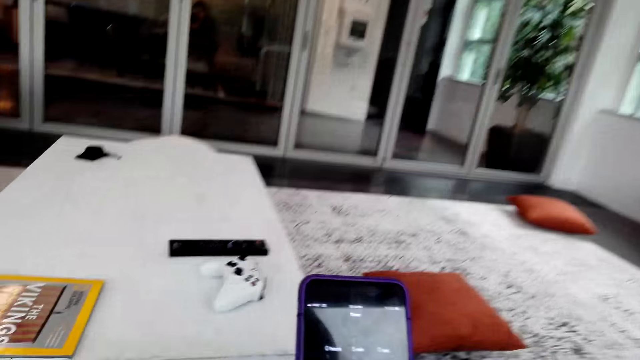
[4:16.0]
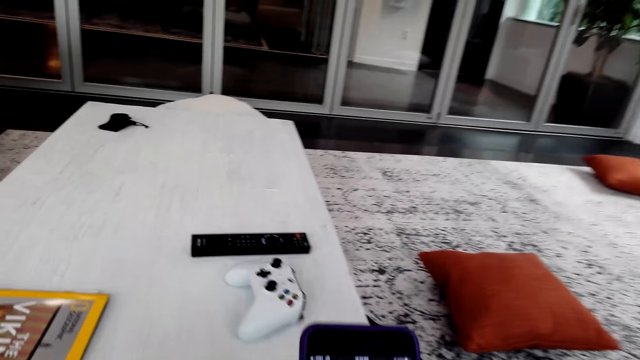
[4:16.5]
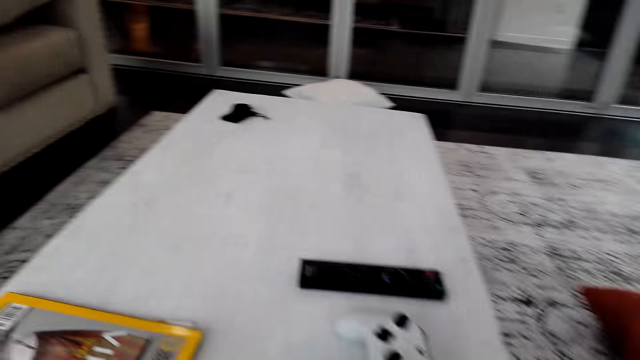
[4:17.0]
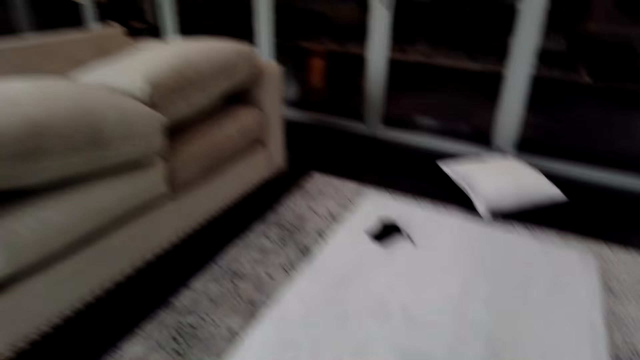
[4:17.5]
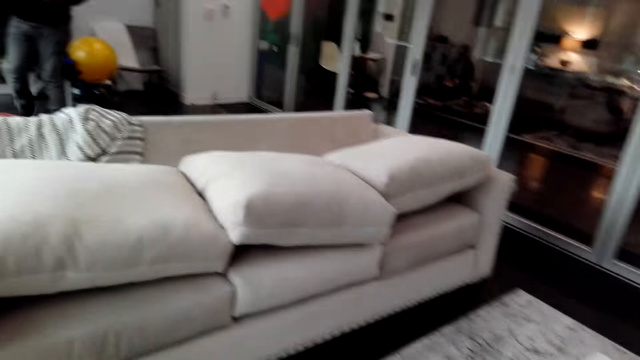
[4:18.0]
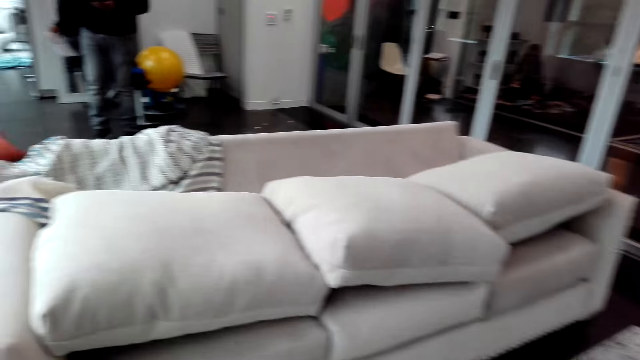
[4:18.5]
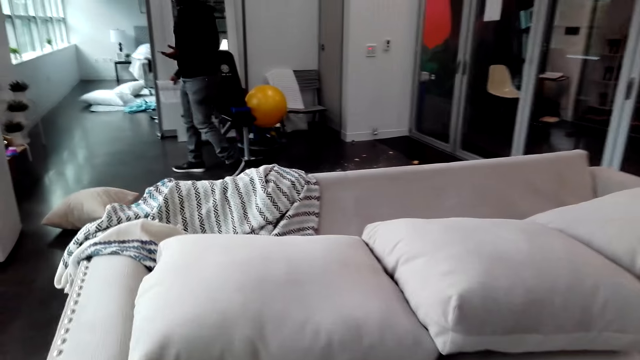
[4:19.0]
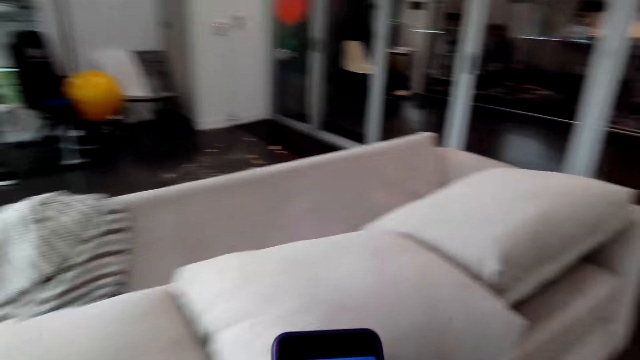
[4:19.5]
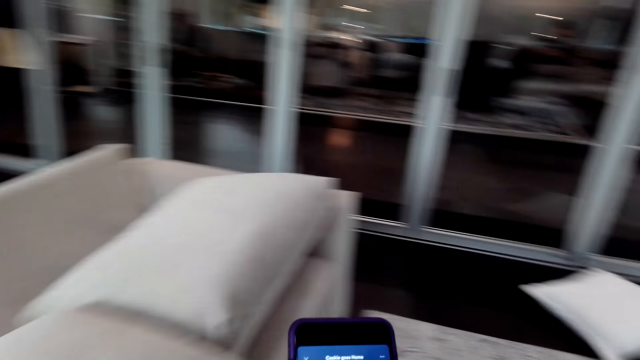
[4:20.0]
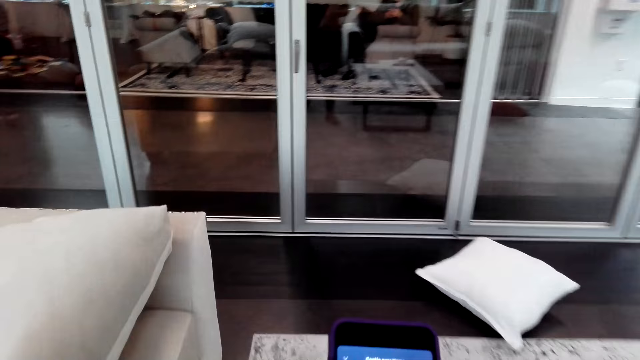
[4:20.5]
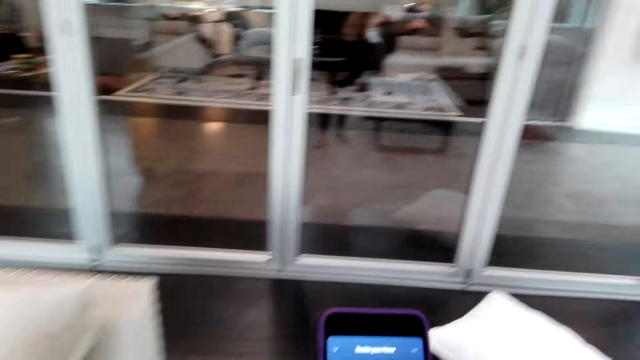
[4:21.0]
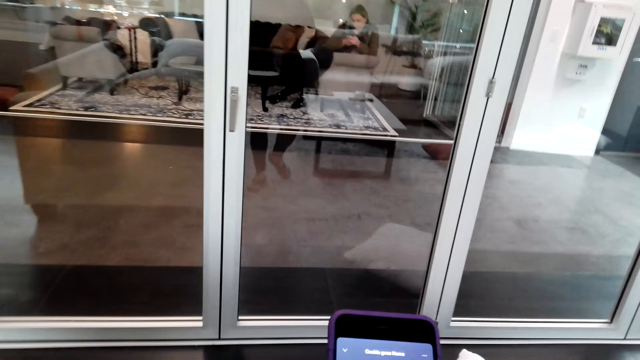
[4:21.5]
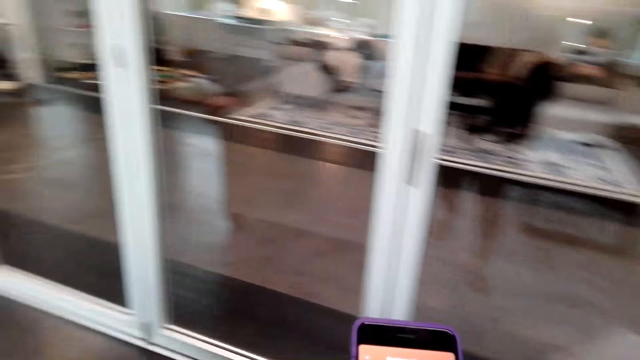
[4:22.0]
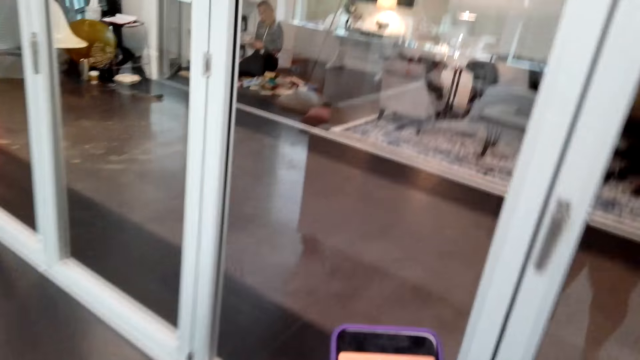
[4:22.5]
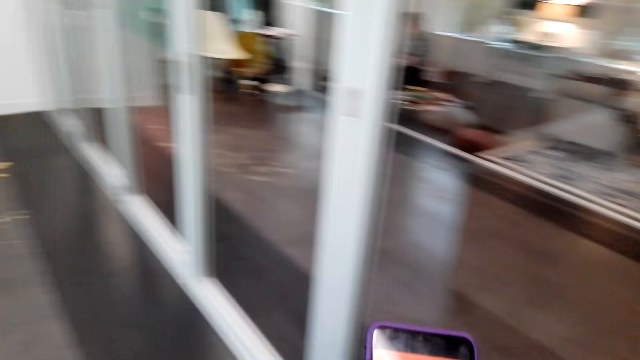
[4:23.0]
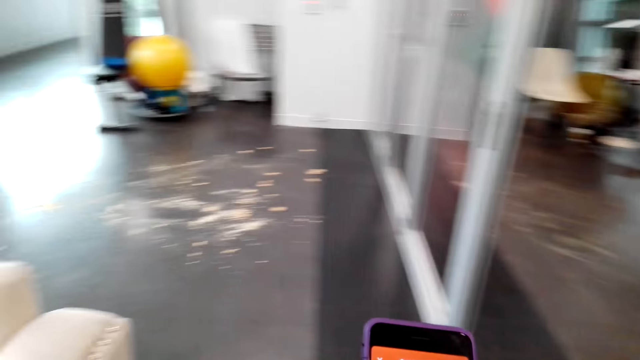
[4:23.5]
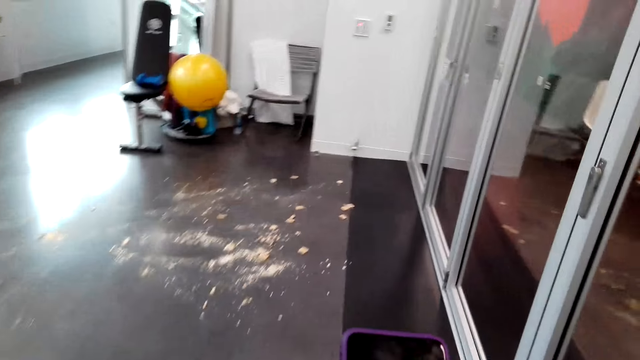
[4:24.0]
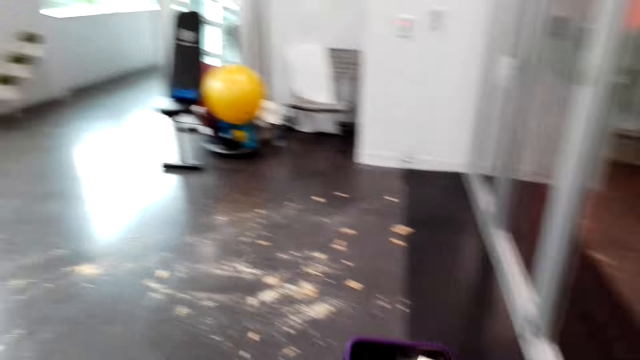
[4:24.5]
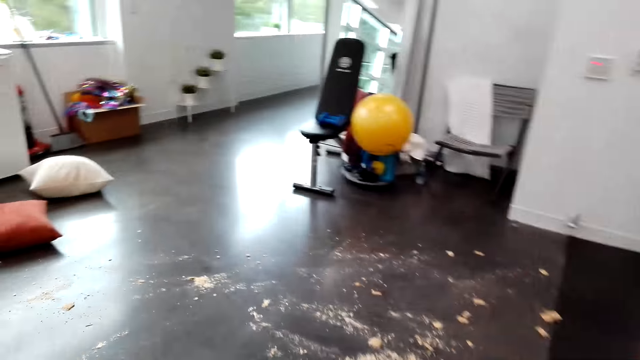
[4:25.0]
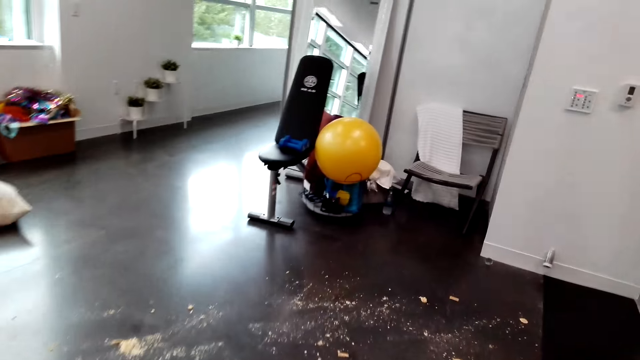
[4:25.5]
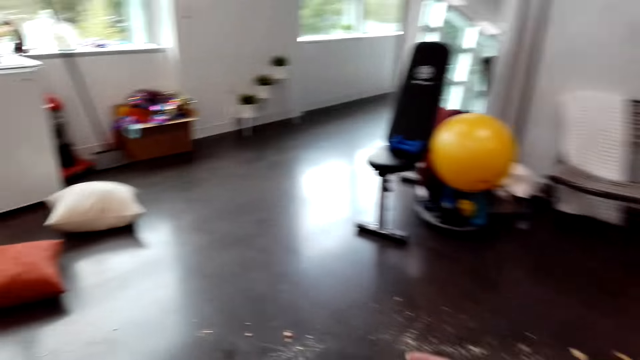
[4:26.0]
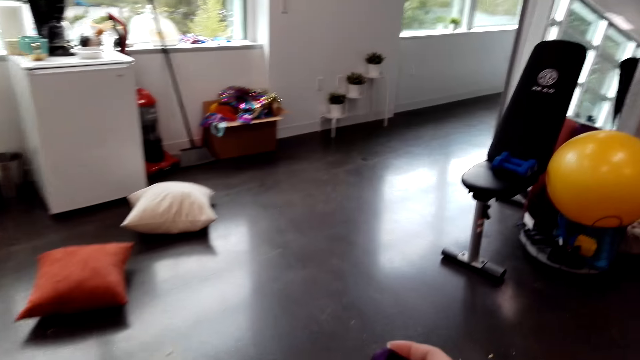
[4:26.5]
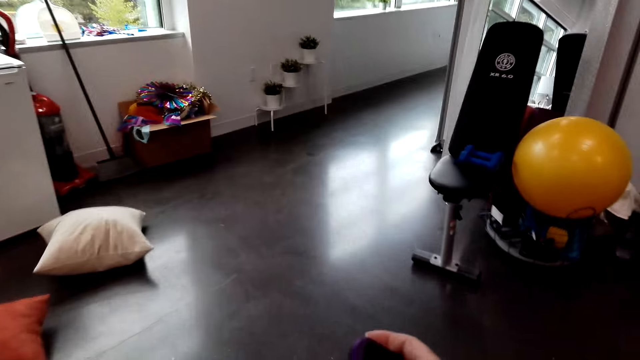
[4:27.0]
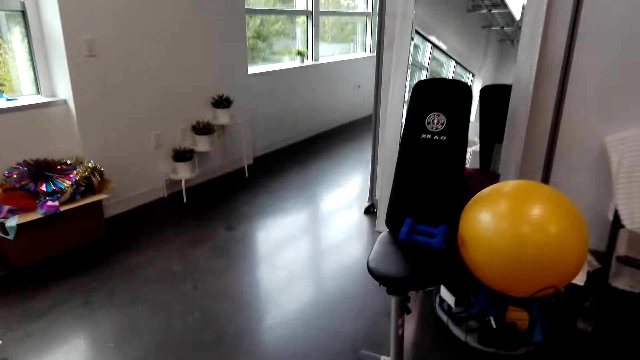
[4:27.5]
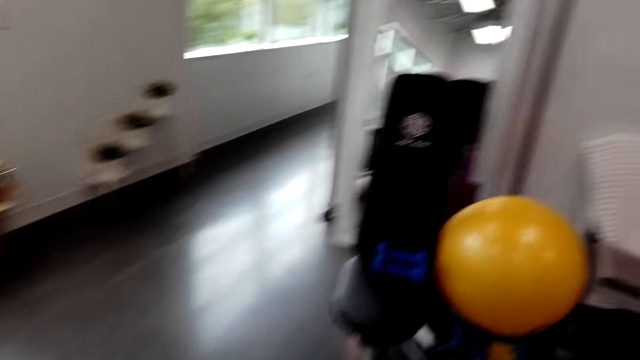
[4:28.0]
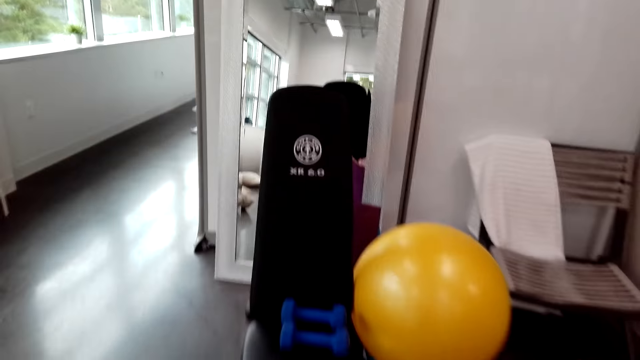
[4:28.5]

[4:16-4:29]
The camera wearer operates a phone. They walk around. They operate the phone. They turn the music on. They walk around.

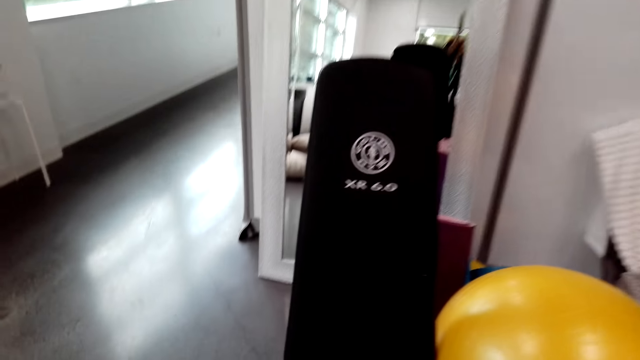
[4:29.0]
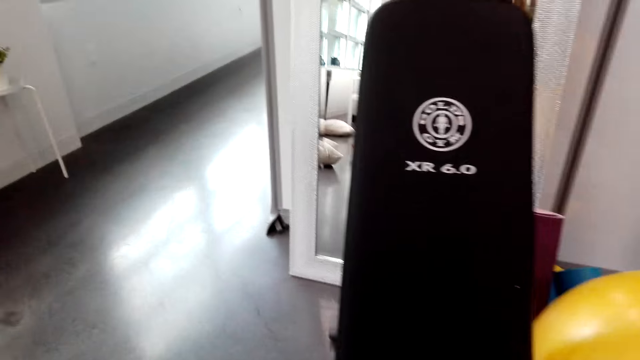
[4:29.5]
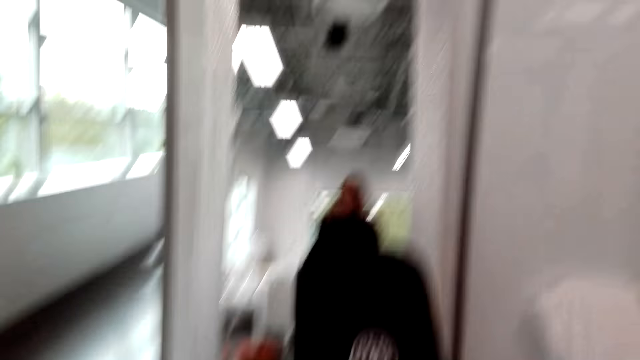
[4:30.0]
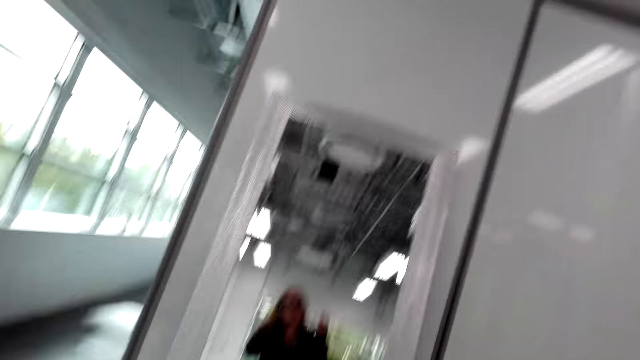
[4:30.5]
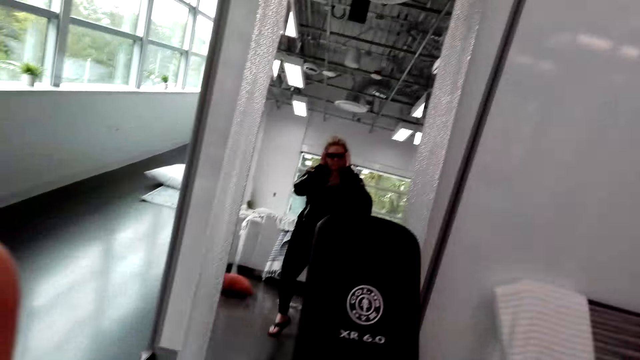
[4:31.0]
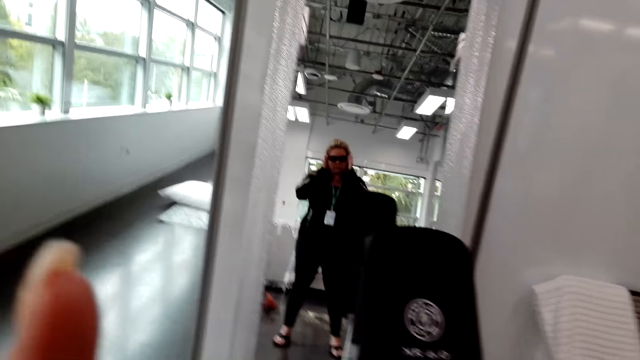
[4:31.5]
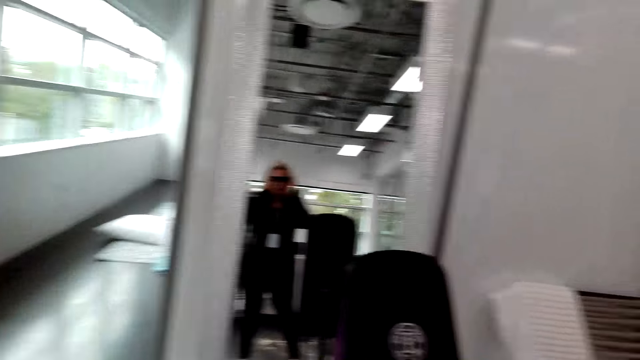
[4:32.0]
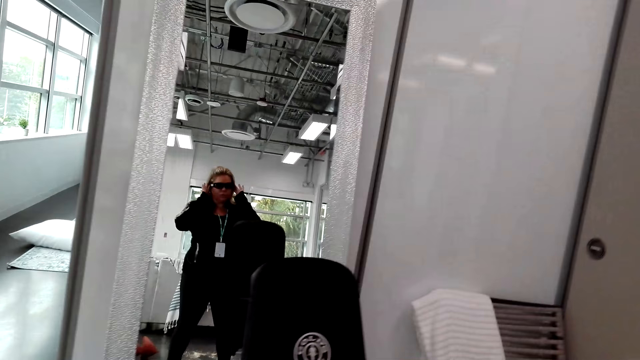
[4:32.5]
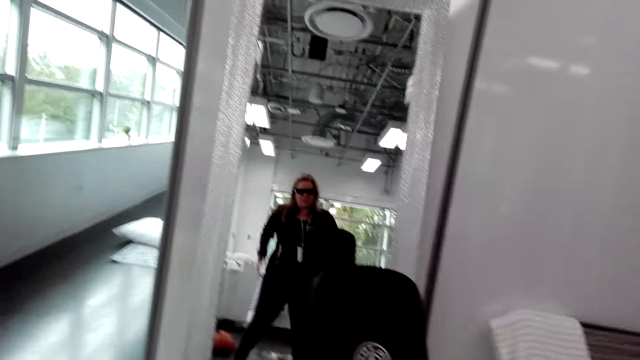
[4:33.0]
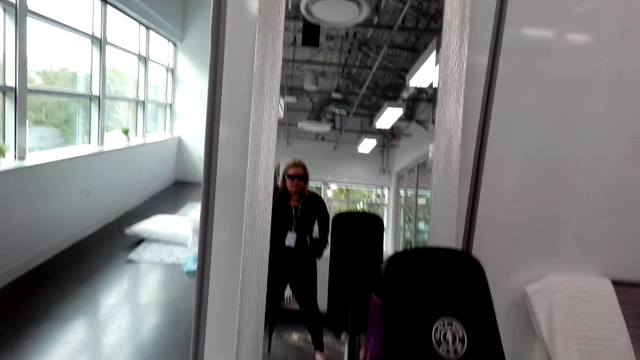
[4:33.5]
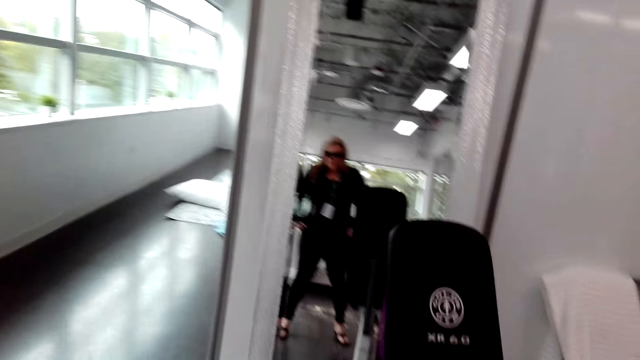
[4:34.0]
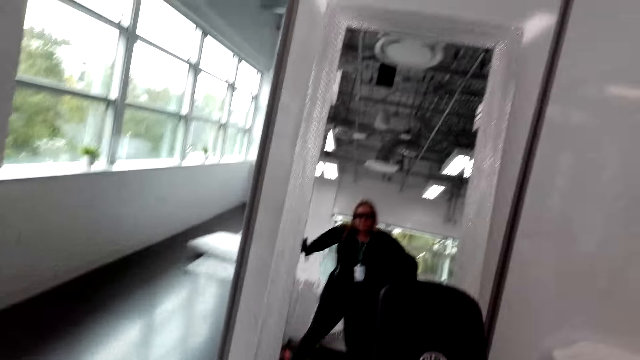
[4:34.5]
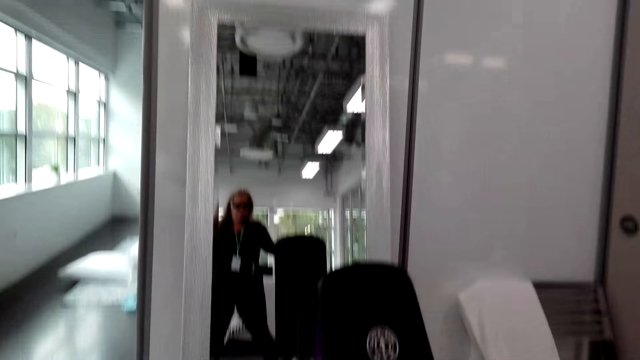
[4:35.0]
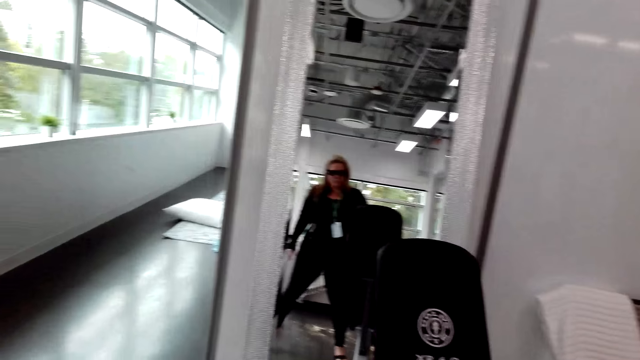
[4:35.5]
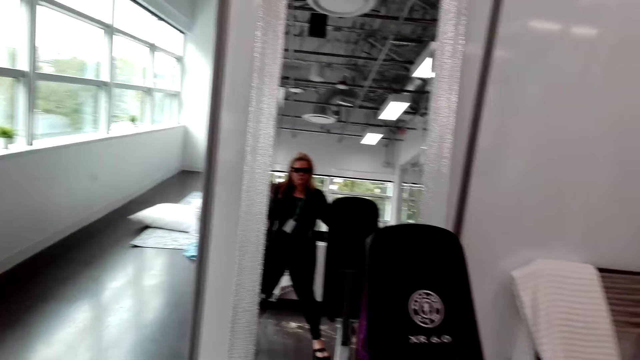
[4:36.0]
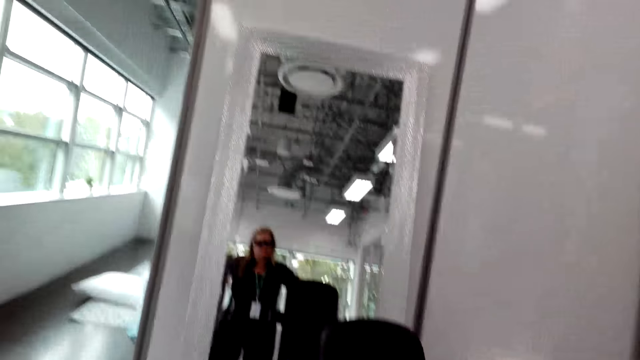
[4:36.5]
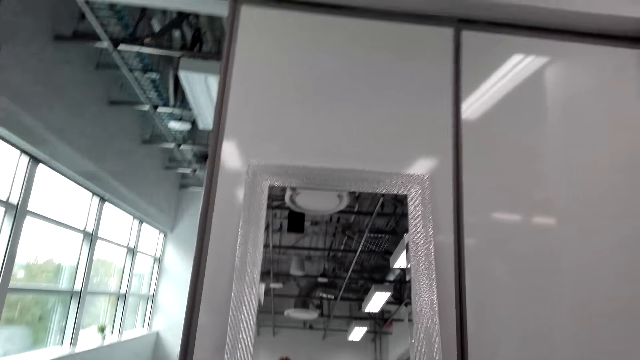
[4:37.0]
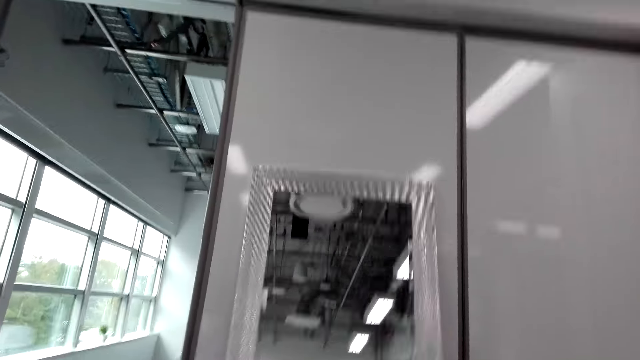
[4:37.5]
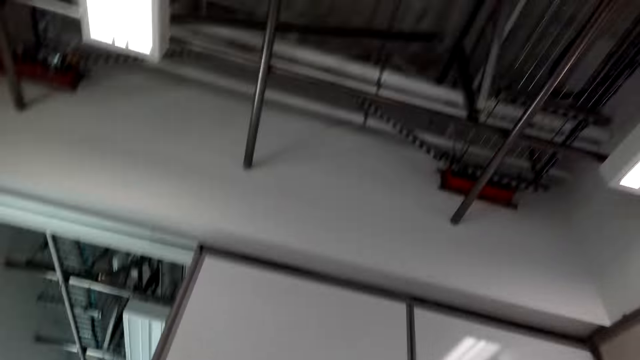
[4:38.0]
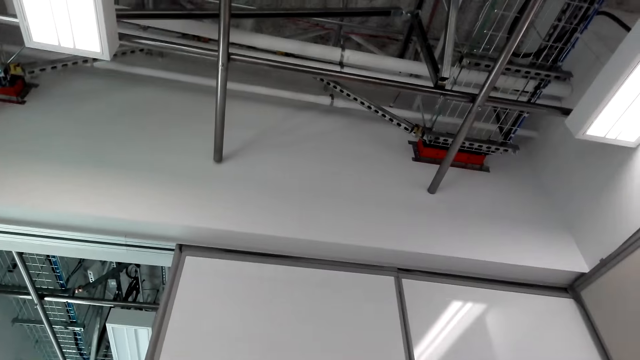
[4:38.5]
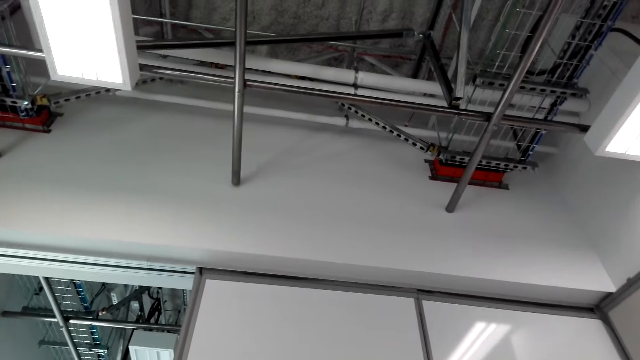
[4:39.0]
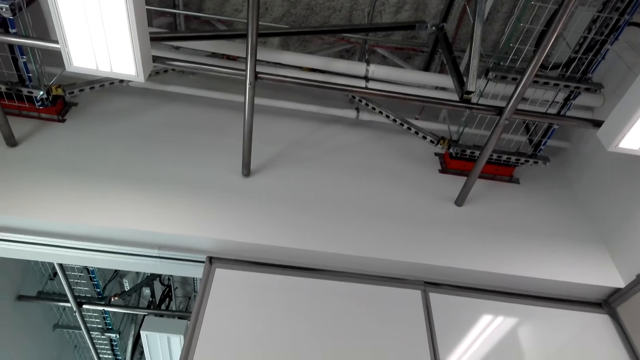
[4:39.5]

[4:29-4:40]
The camera wearer looks at the mirror. She touches her hair. She makes a step. She looks at the mirror. She touches her sunglasses. She makes a step. She pulls her clothes. She looks at the mirror. She makes a step. She lifts both hands. She drops both hands. She lifts both hands. She looks at the mirror. She looks at the roof. She makes a hand gesture. She lifts the left hand. She looks at the roof.
